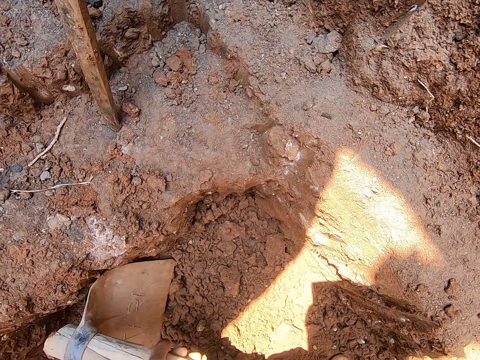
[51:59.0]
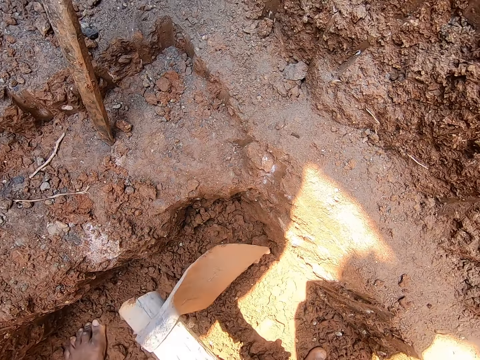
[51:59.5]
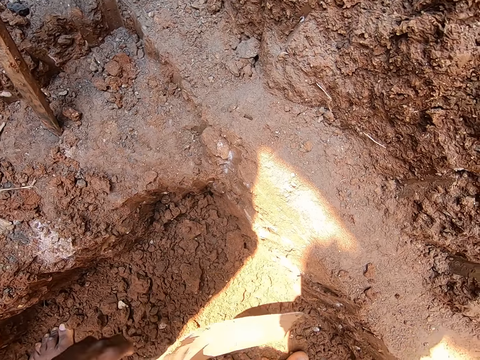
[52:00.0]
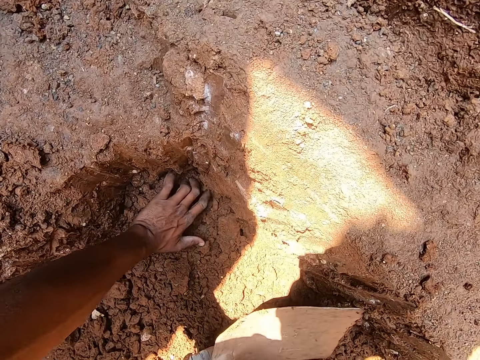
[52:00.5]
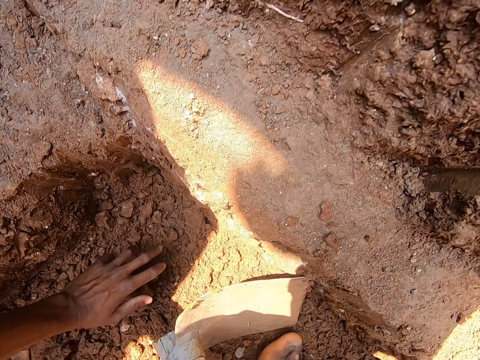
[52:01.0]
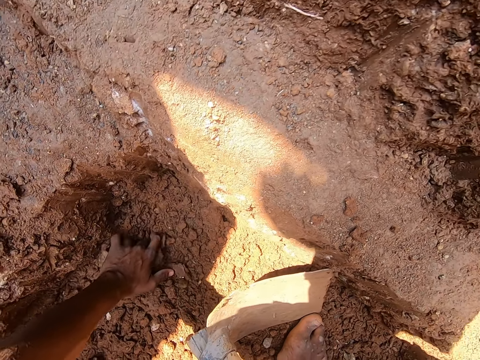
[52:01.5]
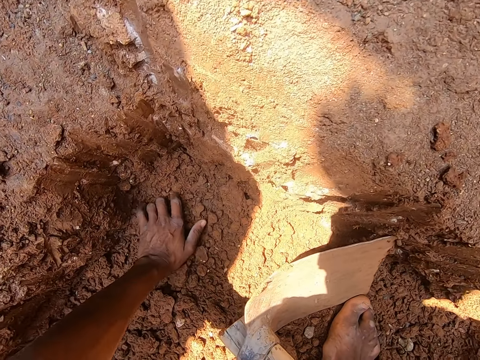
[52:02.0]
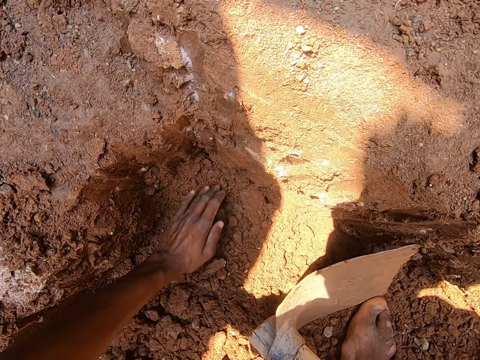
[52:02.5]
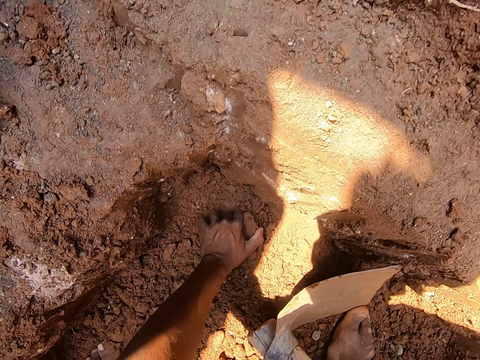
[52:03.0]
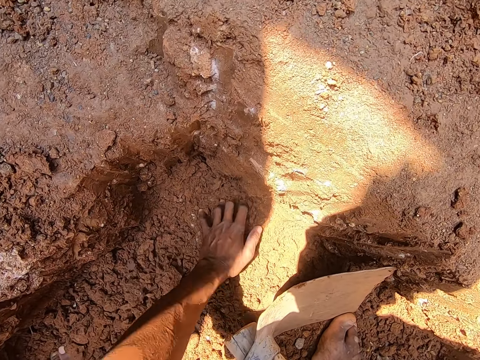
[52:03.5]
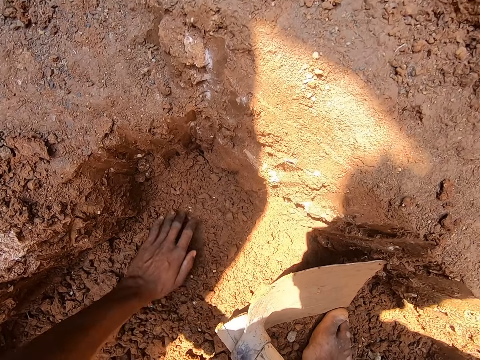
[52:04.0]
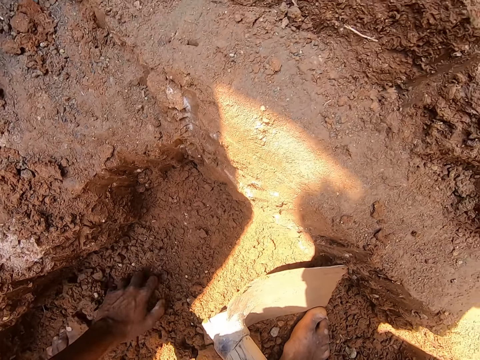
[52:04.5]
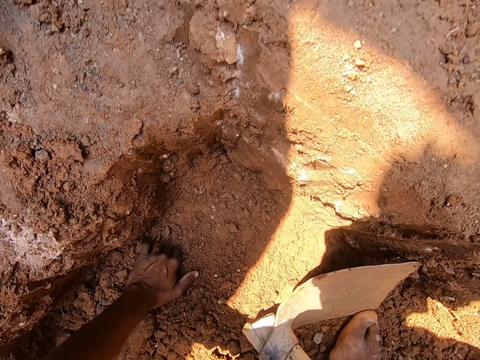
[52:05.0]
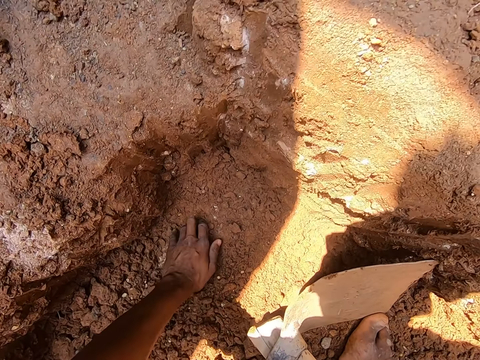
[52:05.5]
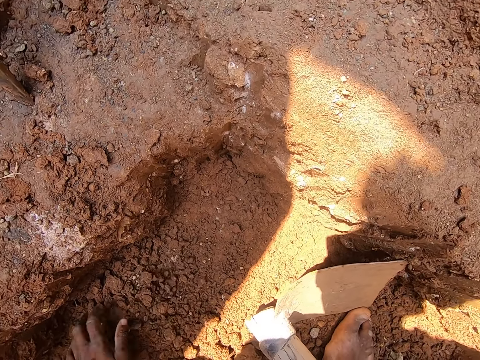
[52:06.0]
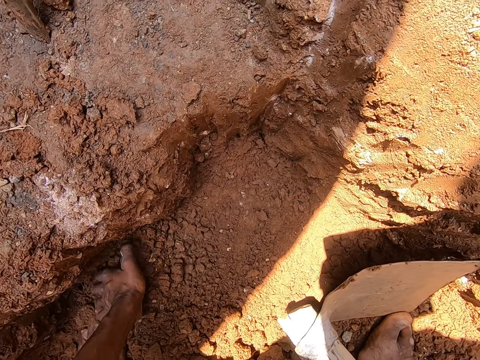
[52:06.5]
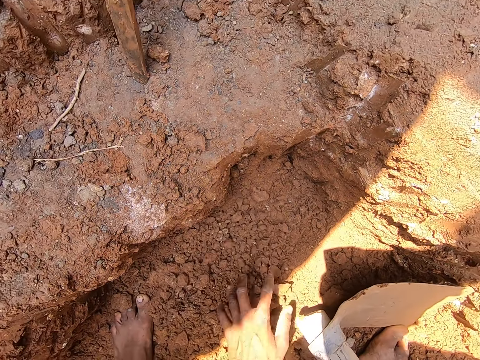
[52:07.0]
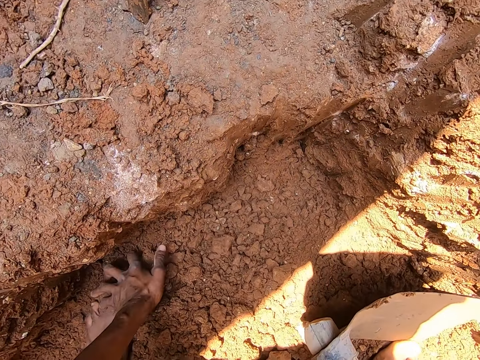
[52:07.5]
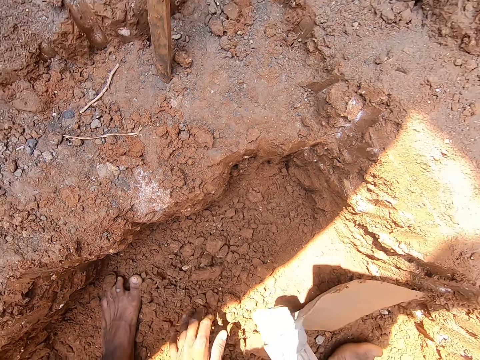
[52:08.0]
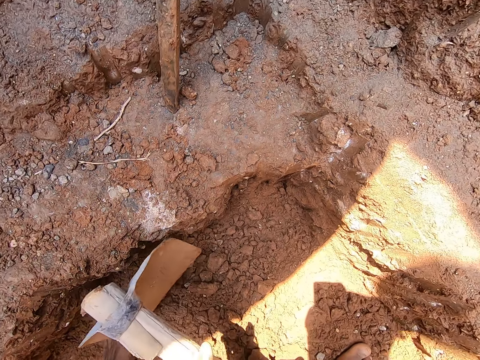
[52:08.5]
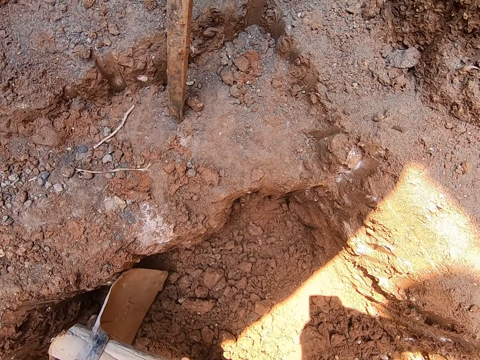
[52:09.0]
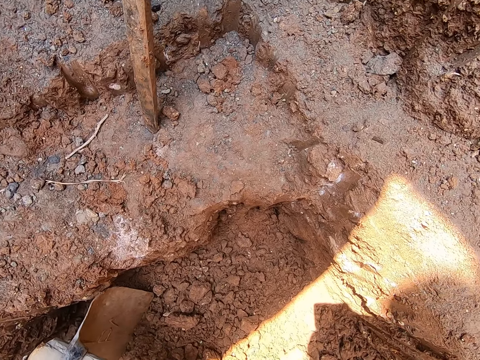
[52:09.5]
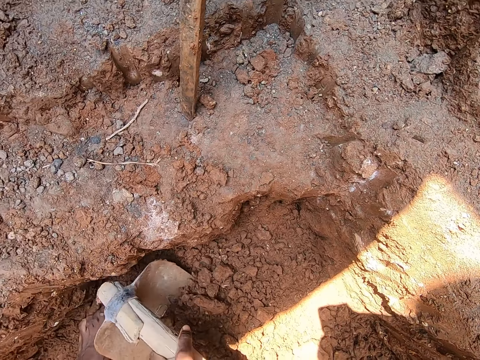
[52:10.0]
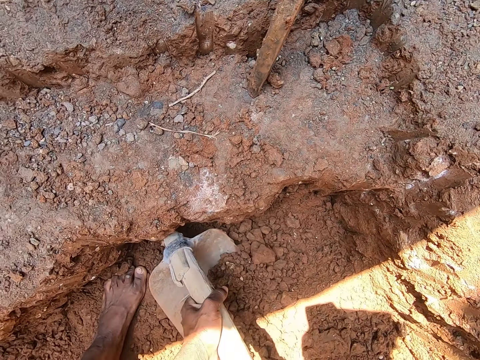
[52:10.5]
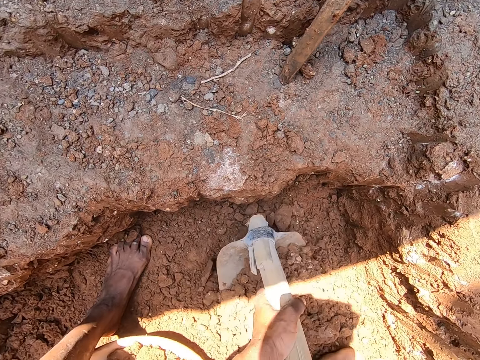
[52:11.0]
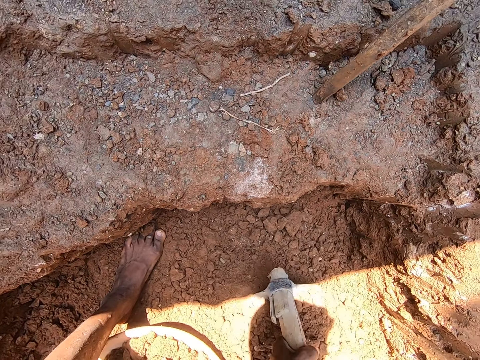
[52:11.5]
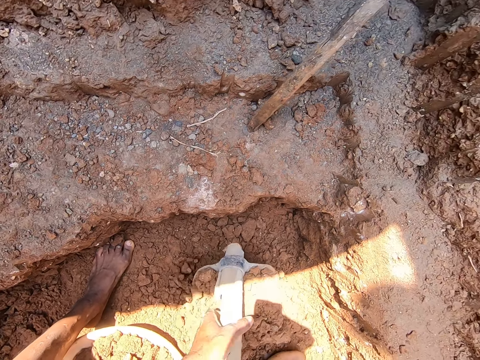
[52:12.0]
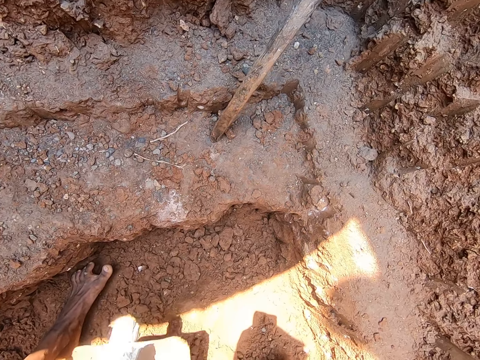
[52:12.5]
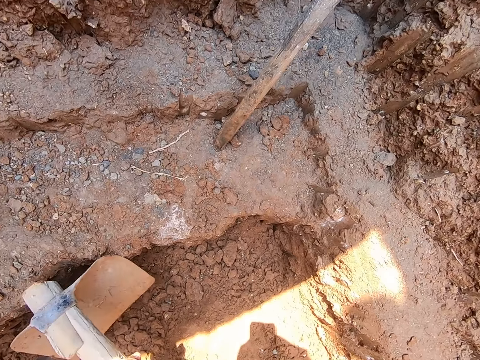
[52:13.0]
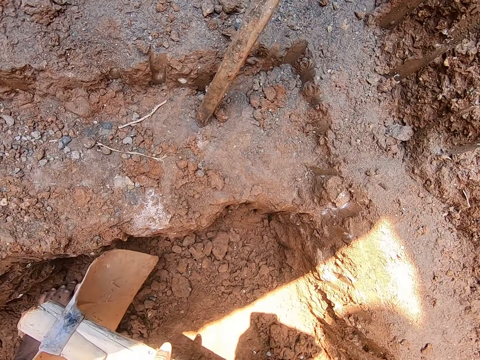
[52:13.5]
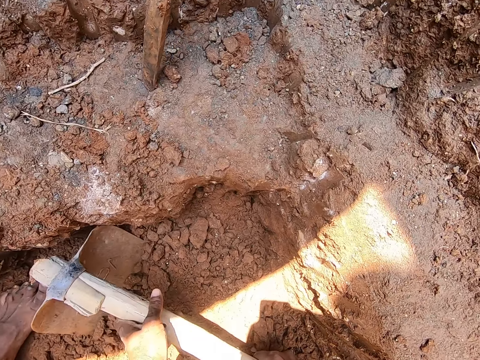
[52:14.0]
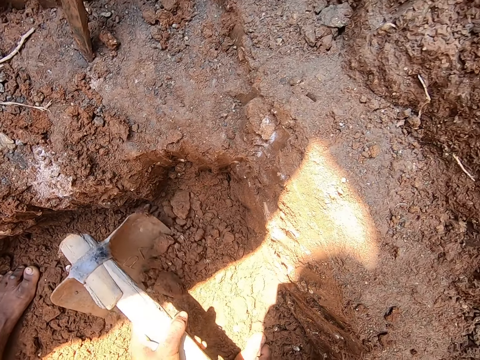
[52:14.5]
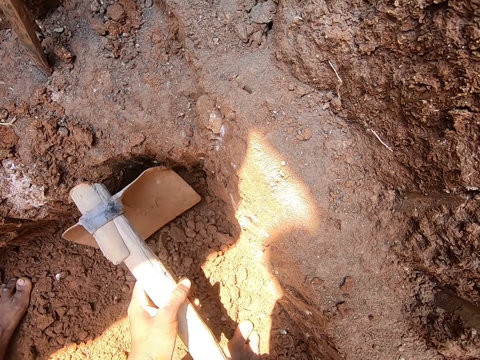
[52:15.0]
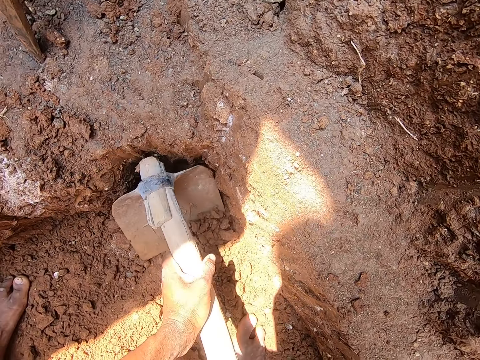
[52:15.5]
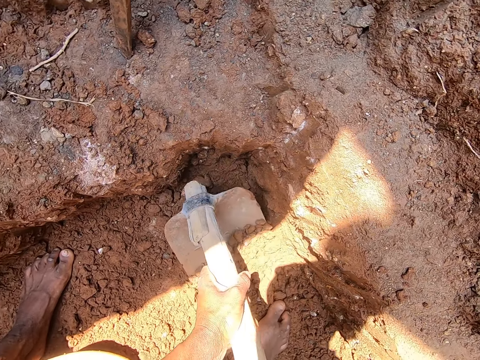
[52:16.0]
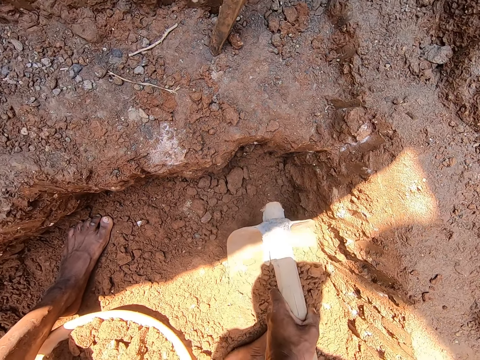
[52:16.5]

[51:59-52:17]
The camera wearer gathers sand on the ground with his left hand. He scoops sand from the ground with the hoe in his hands. He pours the sand in the hoe into the bowl on the ground with his hands. He gathers sand on the ground with the hoe in his hands.

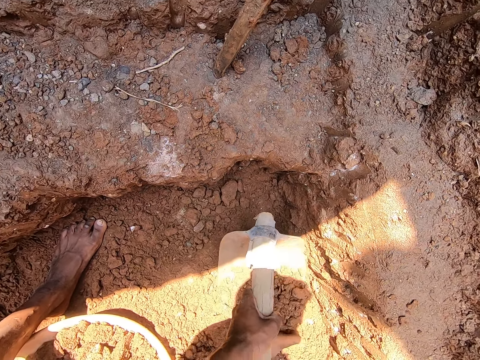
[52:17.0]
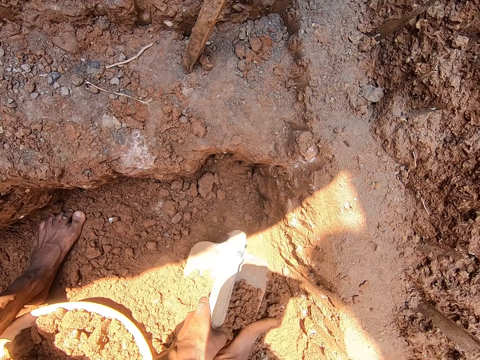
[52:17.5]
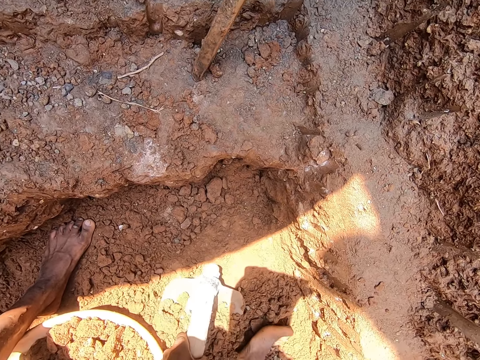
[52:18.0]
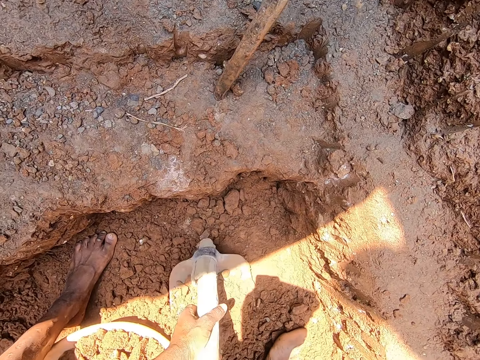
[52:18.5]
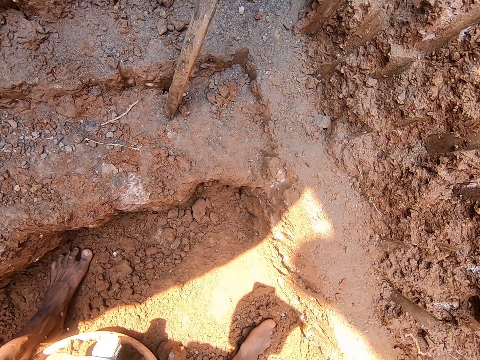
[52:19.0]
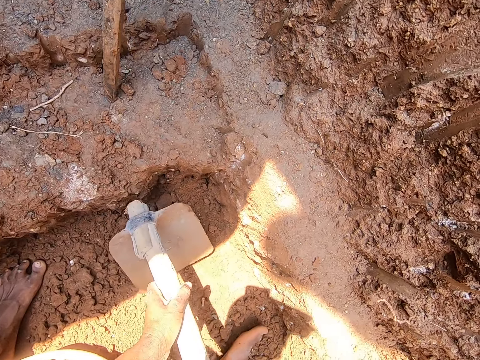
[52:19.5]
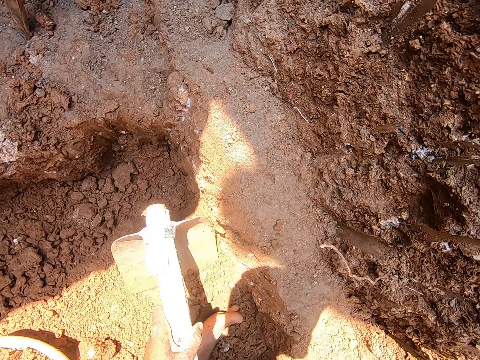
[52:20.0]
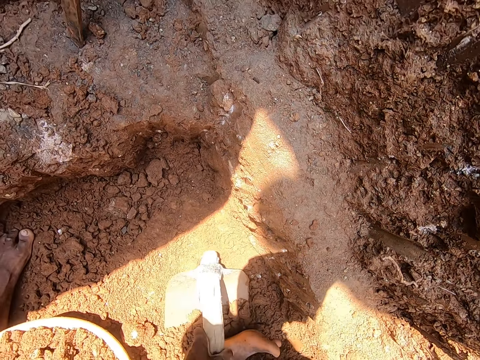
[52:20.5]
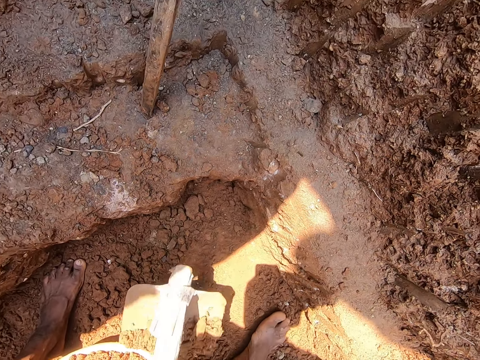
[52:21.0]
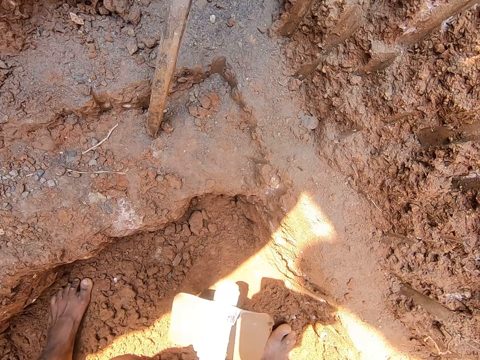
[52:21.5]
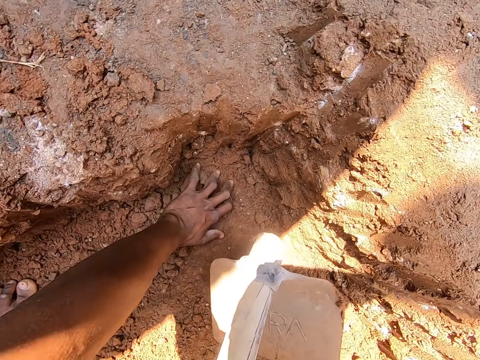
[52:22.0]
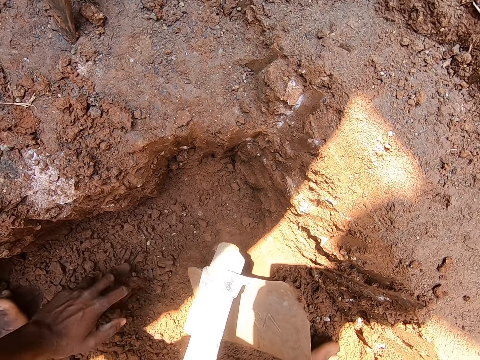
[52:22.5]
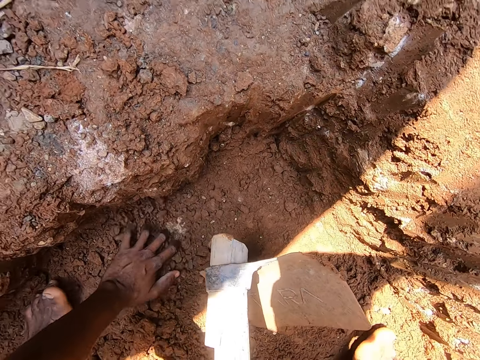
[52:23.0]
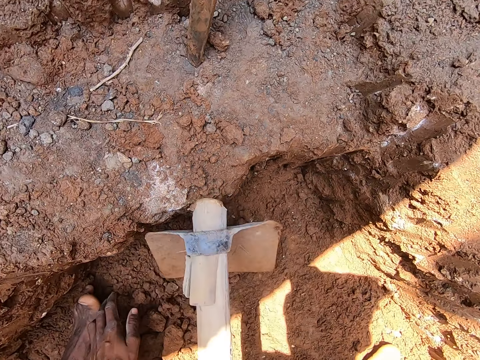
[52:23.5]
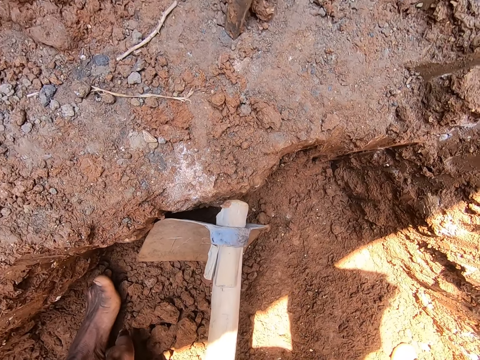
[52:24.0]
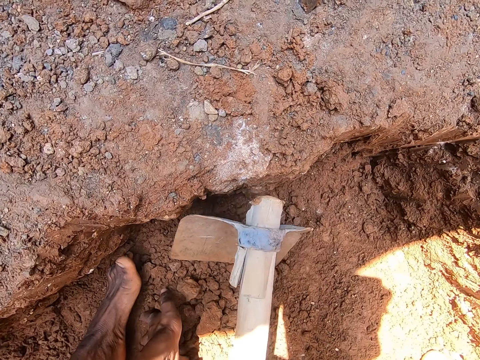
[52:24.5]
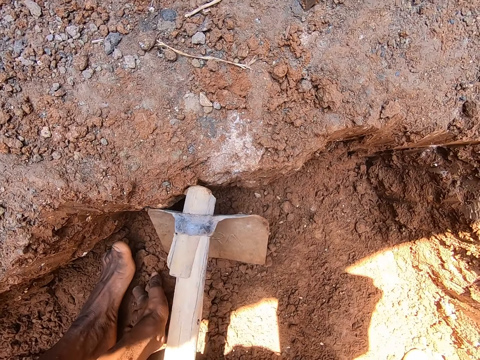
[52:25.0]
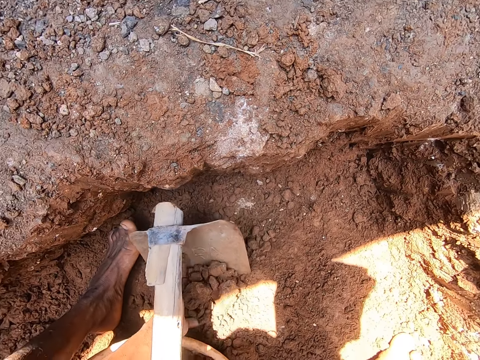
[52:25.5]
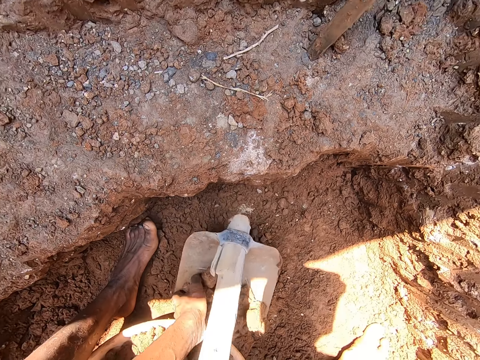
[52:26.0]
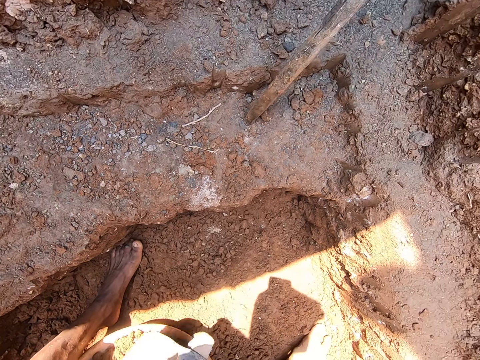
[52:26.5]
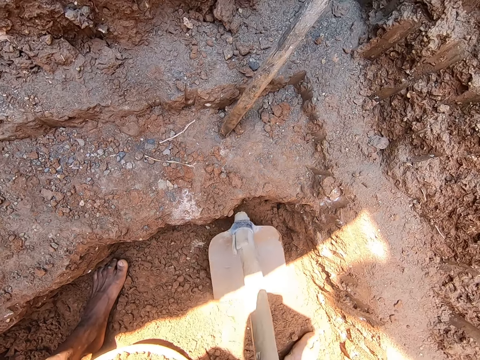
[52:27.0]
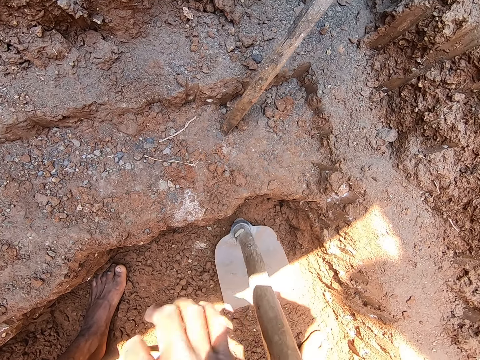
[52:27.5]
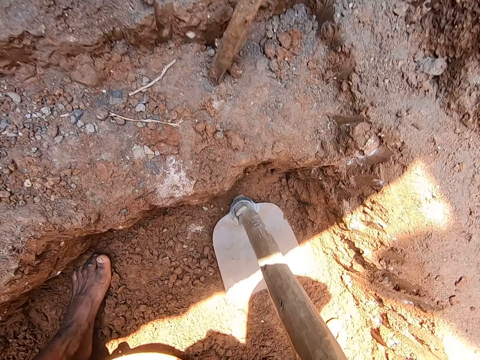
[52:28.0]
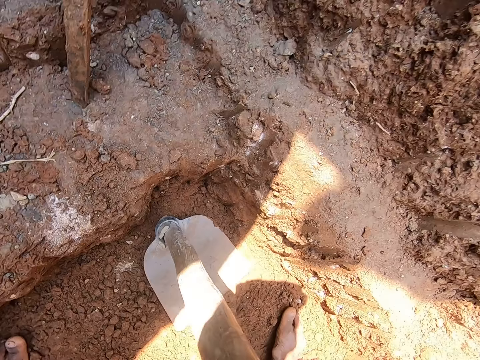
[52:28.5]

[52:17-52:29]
The camera wearer scoops sand from the ground with the hoe in his hands. He pours the sand in the hoe into the bowl on the ground with his hands. He scoops sand from the ground with the hoe in his hands. He pours the sand in the hoe into the bowl on the ground with his hands. He gathers sand on the ground with his left hand. He scoops sand from the ground with the hoe in his right hand. He scoops clay from the ground with his left hand and the hoe in his right hand. He pours the clay in the hoe into the bowl on the ground with his hands. He places the hoe on the ground with his right hand. He carries soil. He picks up the bowl from the ground with both hands.
